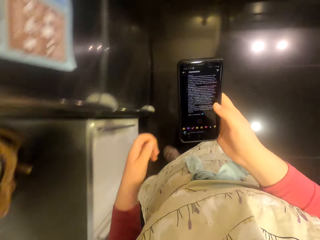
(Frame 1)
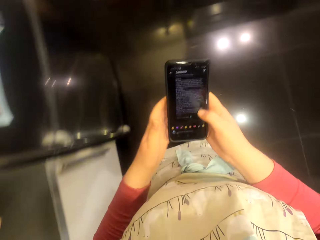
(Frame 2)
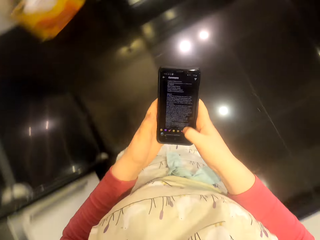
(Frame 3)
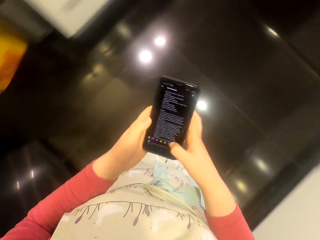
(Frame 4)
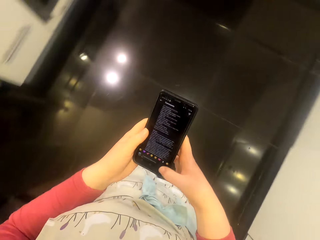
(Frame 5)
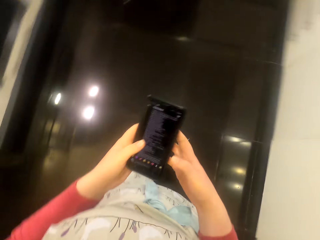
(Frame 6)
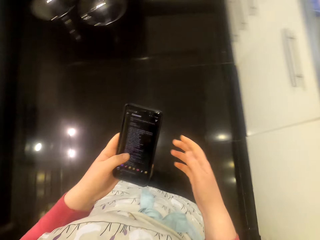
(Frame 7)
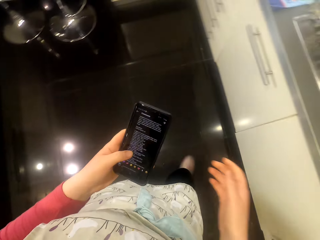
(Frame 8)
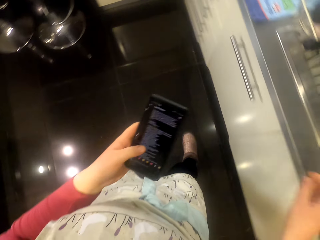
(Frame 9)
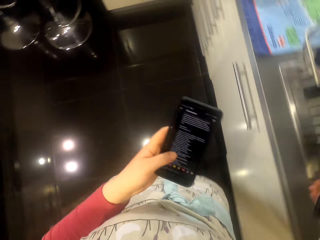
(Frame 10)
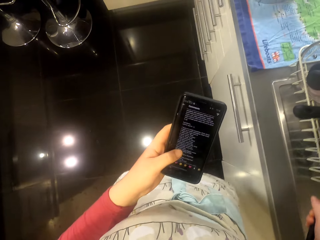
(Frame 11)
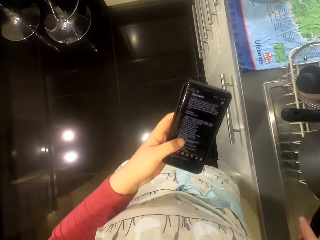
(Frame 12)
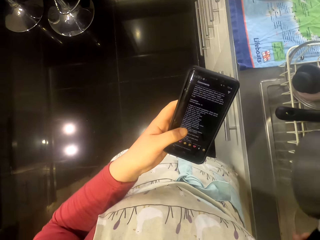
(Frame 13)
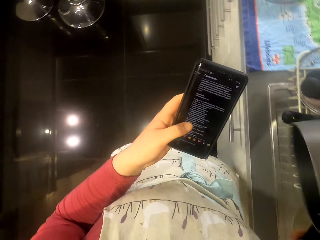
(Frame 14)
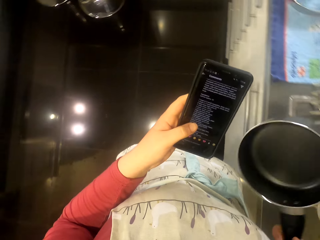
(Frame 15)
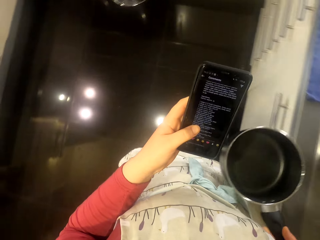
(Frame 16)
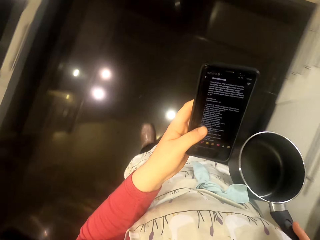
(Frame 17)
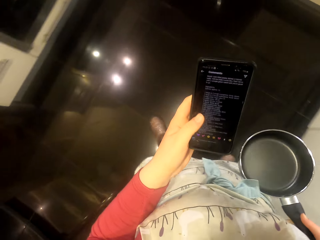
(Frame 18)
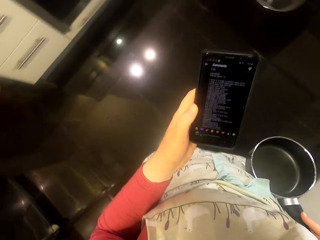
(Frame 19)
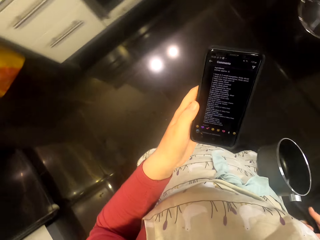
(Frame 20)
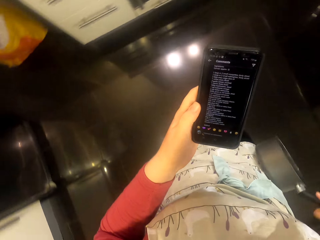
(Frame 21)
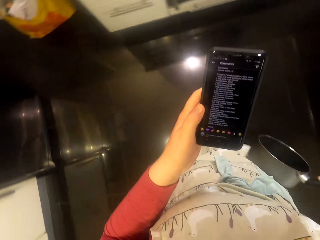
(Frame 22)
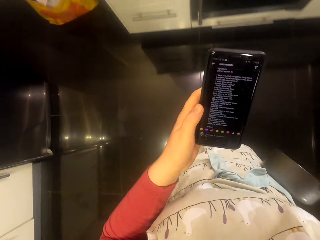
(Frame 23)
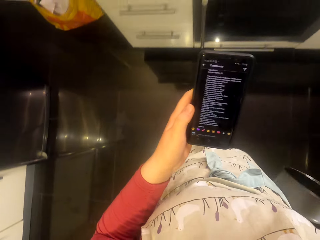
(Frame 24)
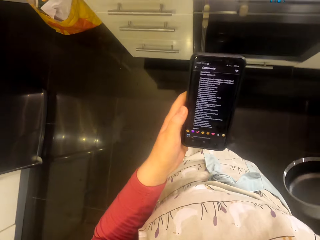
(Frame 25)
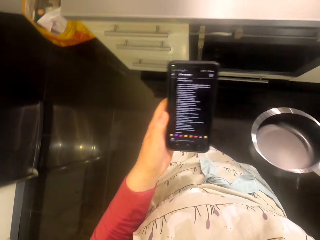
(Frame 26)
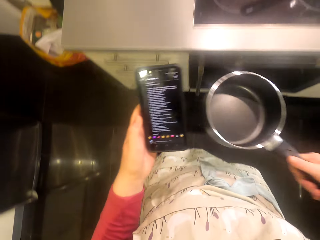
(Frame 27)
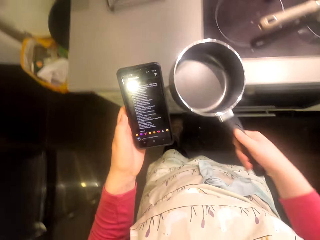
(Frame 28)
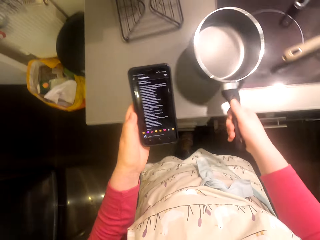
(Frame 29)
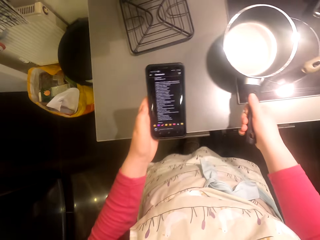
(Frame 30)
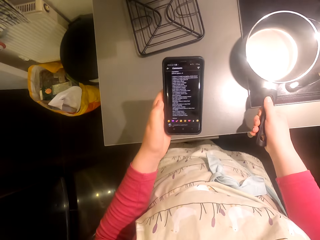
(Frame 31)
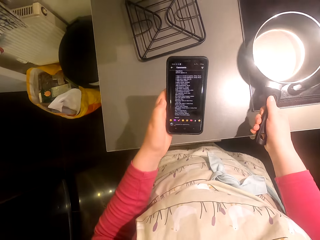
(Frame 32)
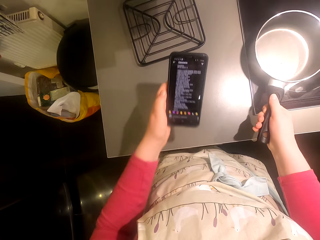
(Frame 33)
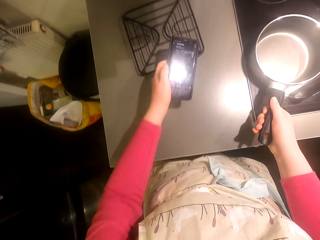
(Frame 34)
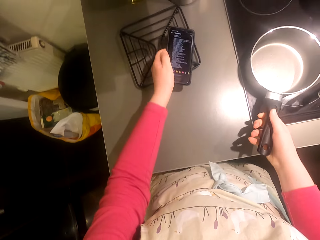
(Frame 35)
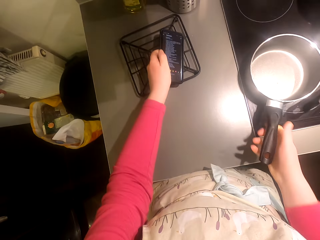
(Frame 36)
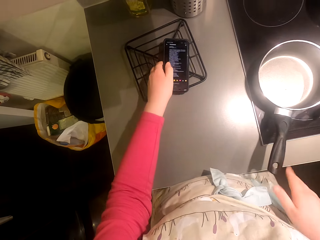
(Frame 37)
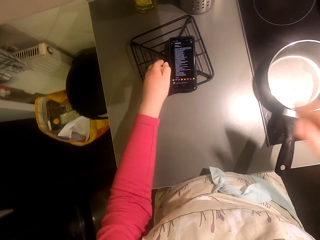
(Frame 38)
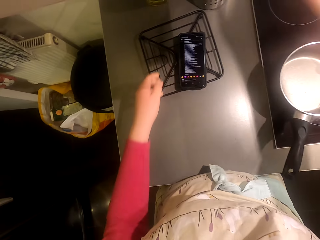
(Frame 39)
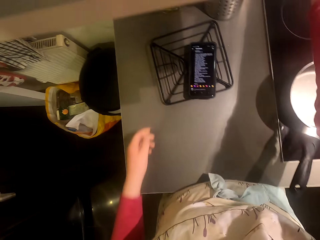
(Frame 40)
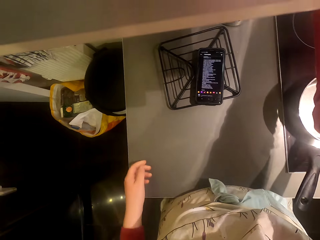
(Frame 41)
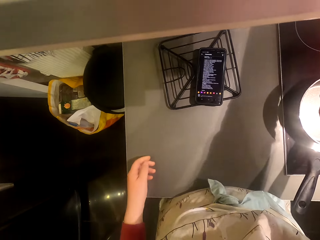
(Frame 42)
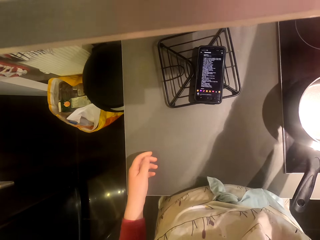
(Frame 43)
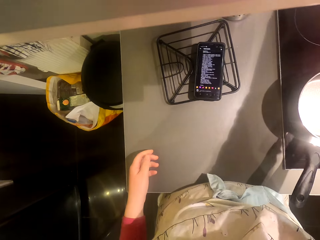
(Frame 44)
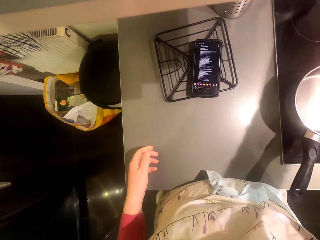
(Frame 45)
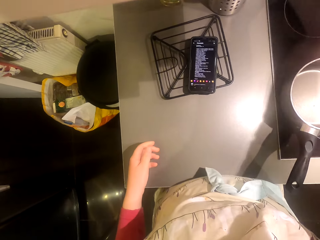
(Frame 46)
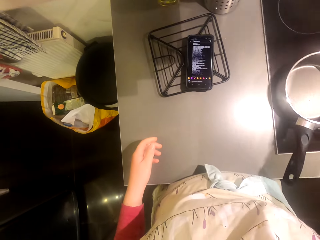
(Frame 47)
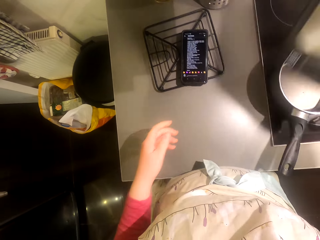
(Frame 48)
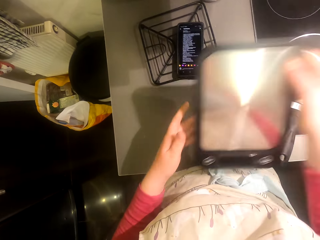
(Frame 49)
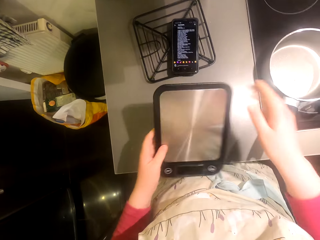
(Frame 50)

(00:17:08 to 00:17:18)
The camera wearer walks around the room. They pick up the pan. They walk around the room. They put the pan on the cooker. They put the phone on the basket.

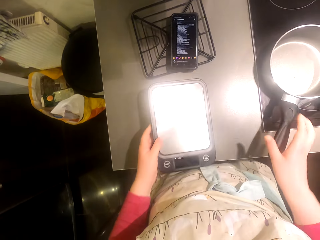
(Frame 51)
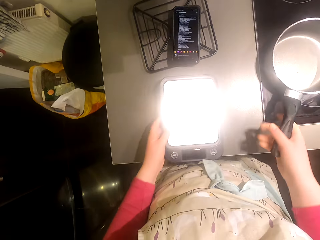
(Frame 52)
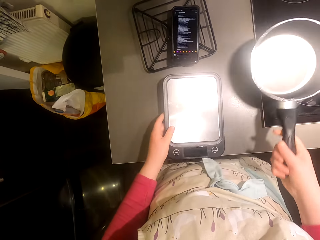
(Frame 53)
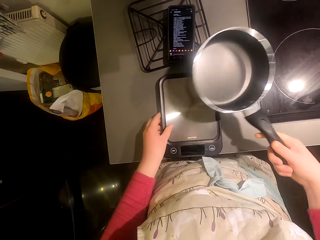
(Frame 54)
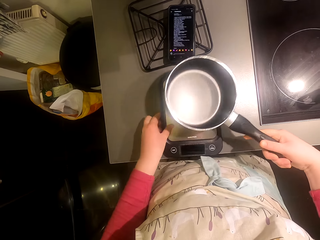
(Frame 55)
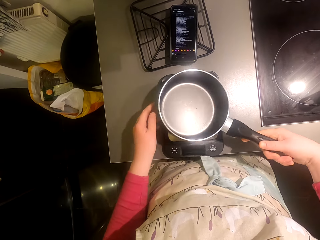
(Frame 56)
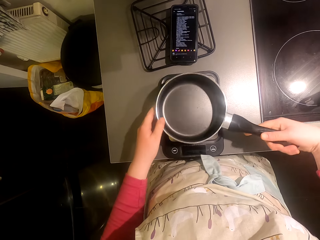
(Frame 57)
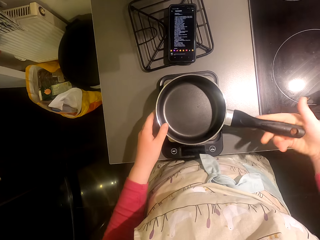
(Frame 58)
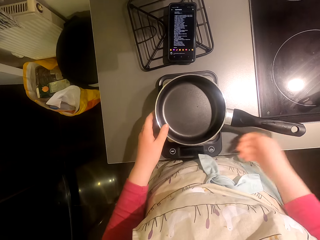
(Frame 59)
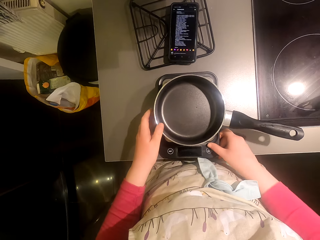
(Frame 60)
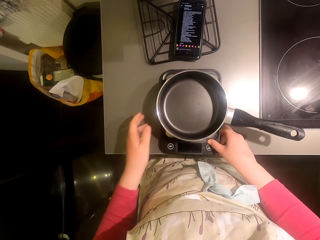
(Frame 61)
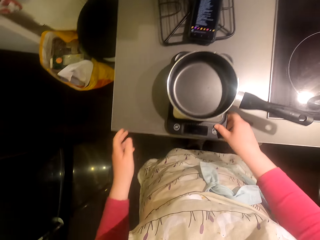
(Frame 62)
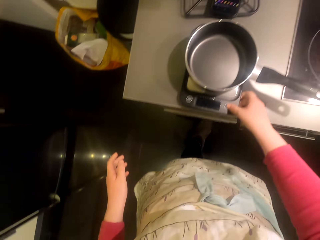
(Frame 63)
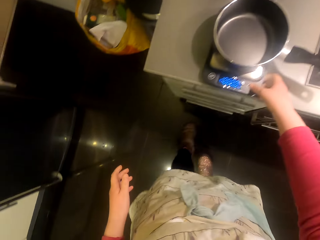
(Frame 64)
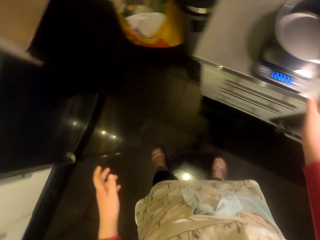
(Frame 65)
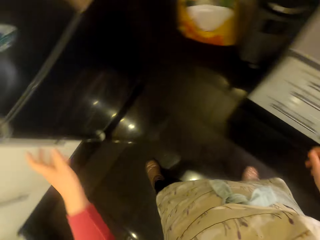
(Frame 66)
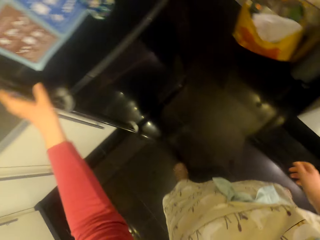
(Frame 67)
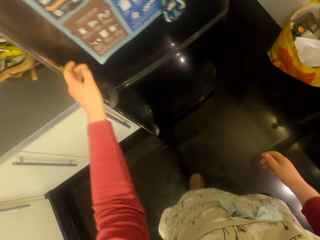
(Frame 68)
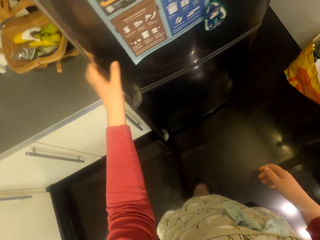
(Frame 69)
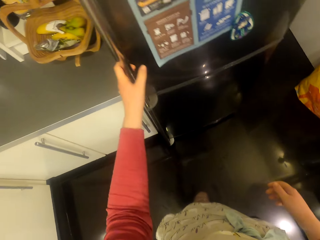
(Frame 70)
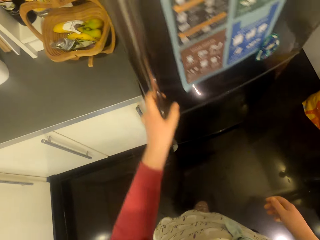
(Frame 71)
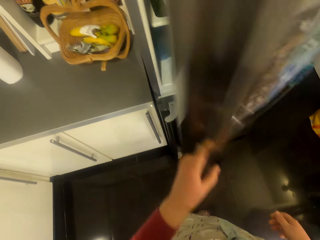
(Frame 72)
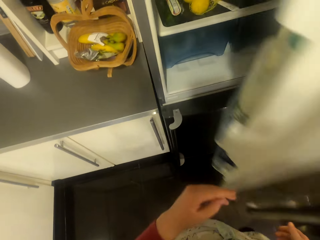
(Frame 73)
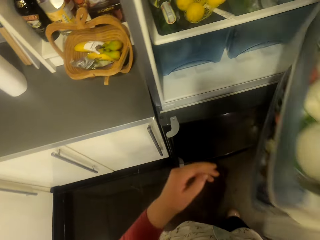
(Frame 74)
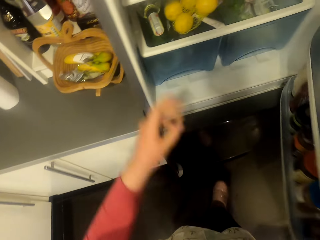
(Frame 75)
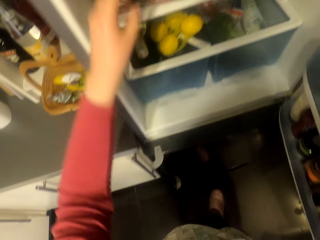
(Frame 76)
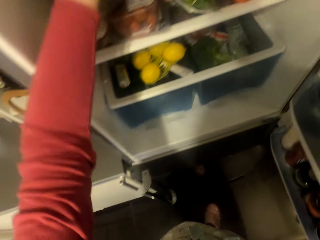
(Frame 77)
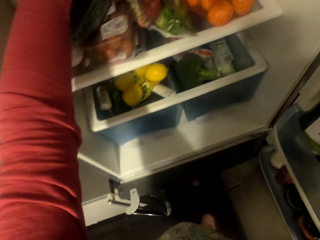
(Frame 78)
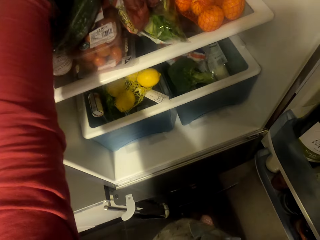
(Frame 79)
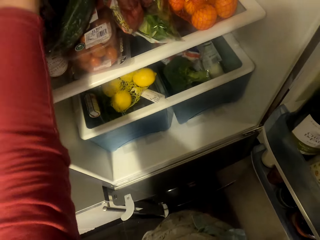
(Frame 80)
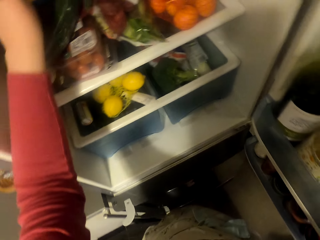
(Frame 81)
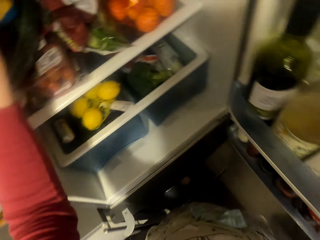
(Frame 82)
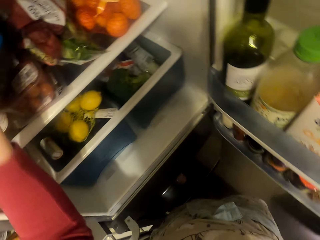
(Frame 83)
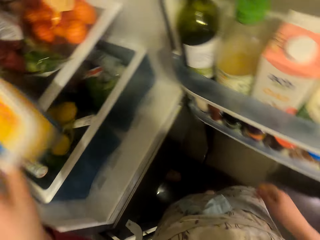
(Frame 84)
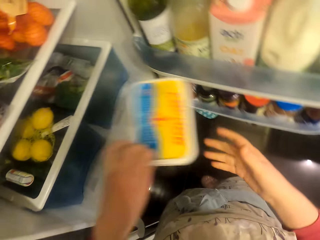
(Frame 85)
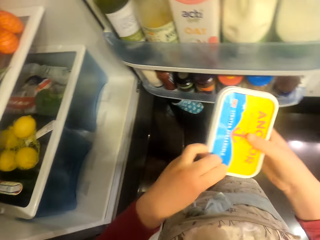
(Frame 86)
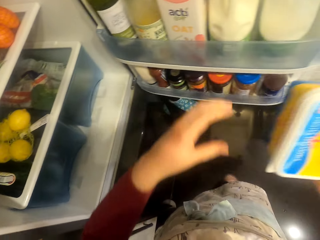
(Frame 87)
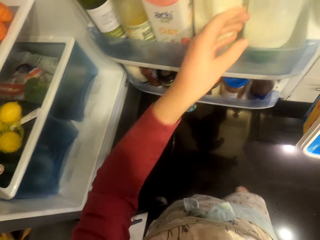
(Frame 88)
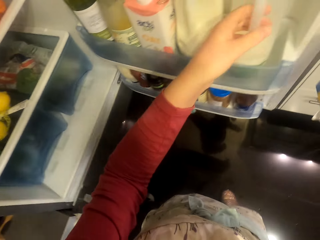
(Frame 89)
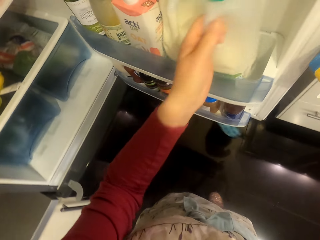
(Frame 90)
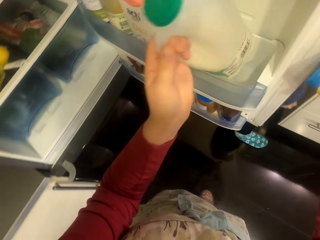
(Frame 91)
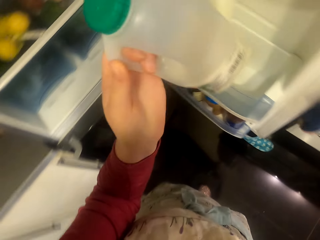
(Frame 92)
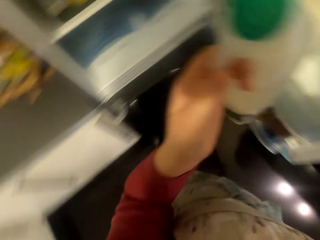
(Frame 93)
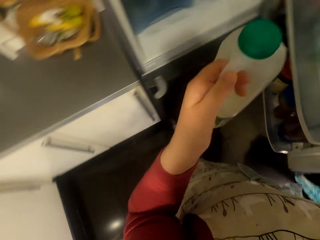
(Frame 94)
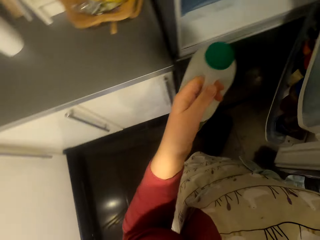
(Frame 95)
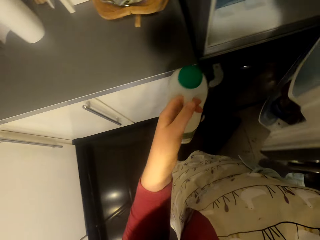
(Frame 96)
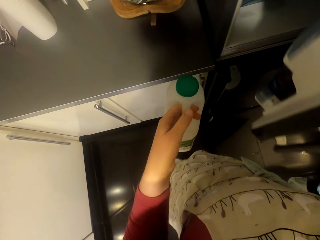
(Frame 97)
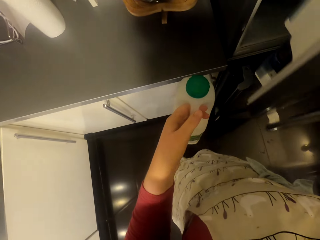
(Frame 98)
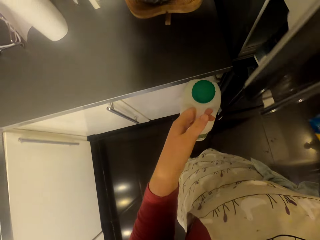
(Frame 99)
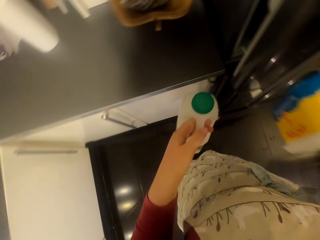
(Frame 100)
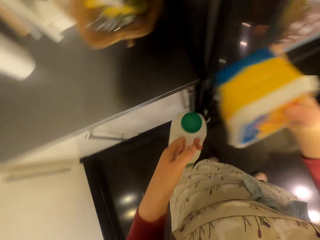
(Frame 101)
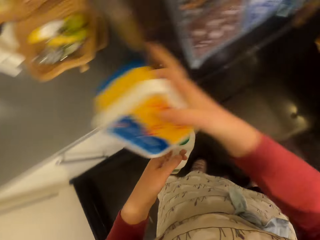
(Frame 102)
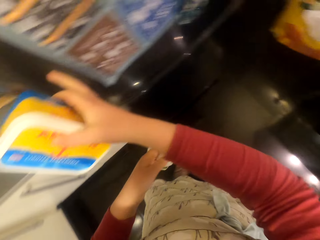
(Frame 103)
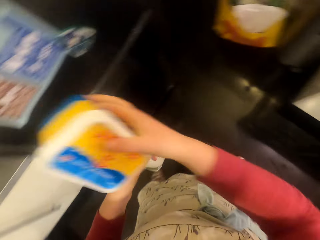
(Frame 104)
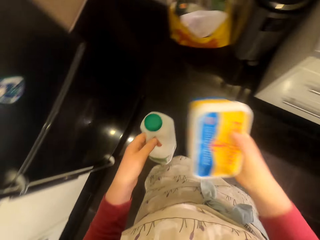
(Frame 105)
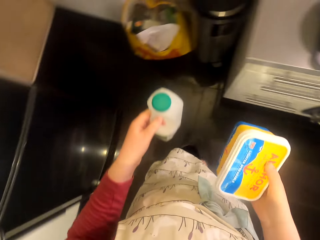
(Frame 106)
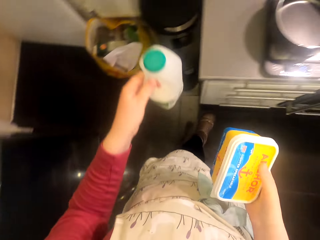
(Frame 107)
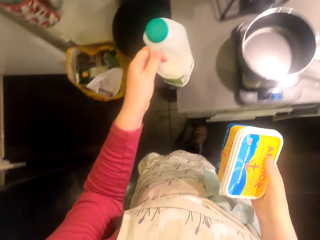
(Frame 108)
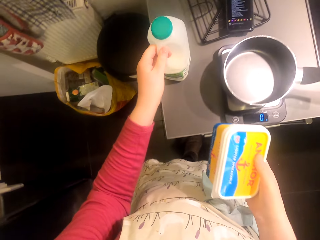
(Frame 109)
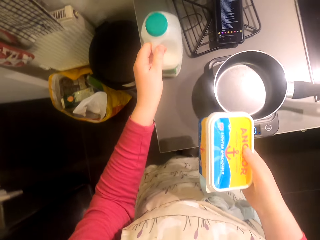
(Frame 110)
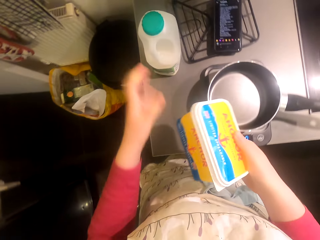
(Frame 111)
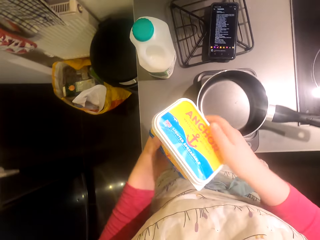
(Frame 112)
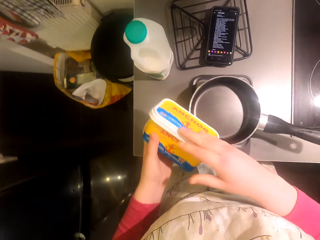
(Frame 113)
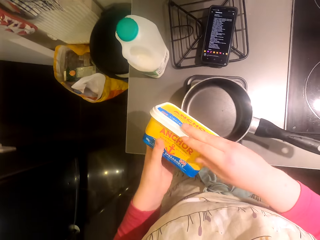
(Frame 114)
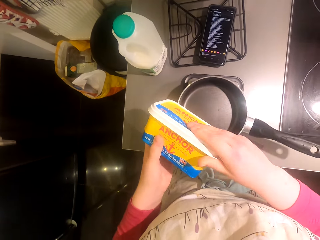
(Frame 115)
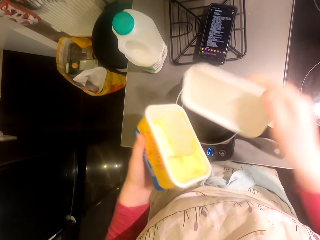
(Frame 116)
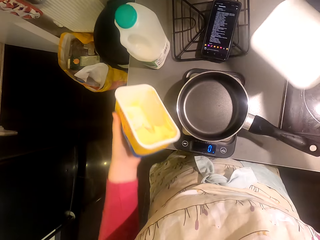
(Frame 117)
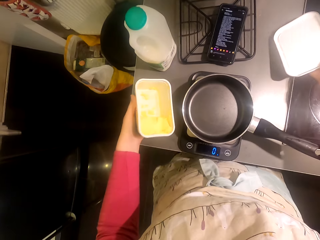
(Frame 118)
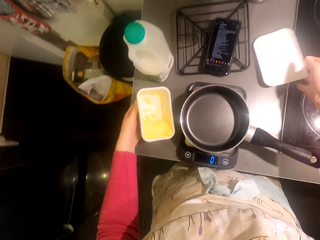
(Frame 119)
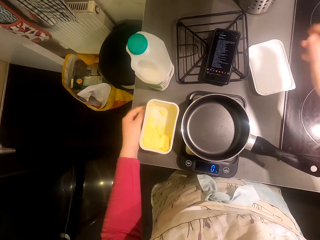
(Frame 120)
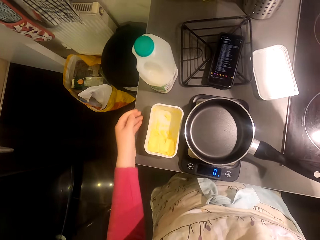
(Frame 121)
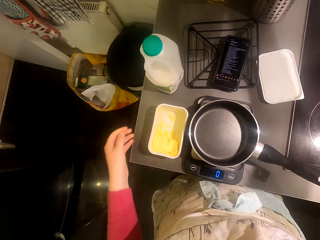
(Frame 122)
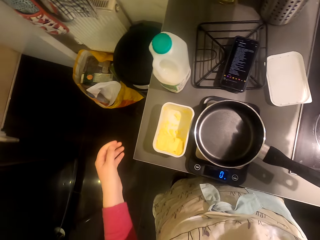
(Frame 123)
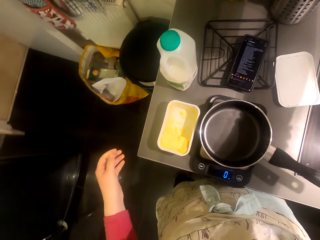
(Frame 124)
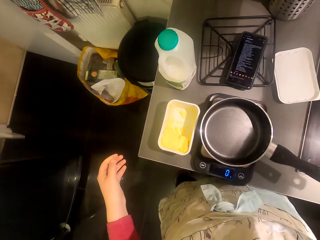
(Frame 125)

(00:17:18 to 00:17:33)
The camera wearer picks up the kitchen weighing scale. They put the kitchen weighing scale down. They put the pan on the kitchen weighing scale. They operate the kitchen. They turn around the room. They open the fridge. They pick up margarine. They pick up a can. They close the fridge. They walk around the room. They put the can on the kitchen. They open the plastic container.
